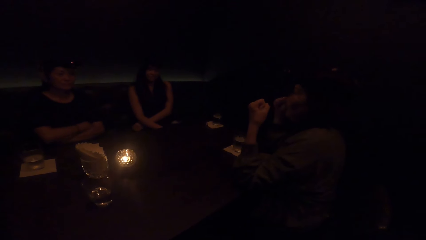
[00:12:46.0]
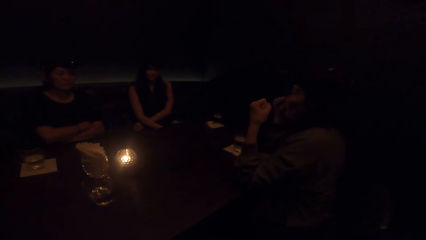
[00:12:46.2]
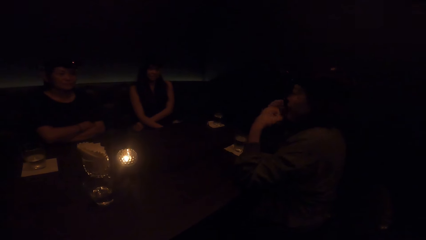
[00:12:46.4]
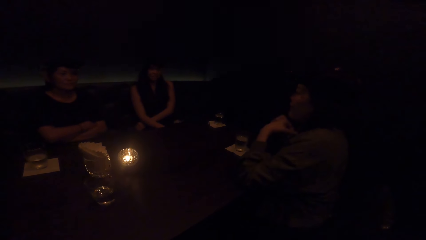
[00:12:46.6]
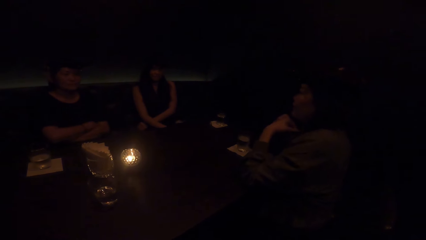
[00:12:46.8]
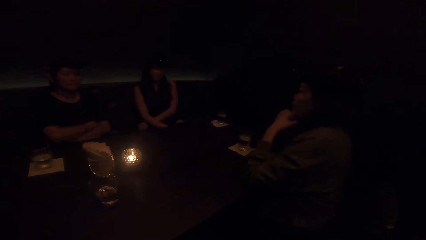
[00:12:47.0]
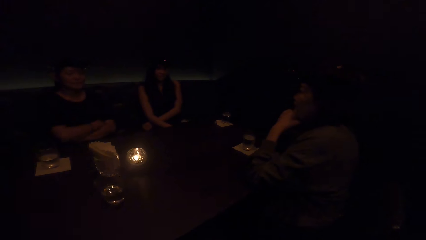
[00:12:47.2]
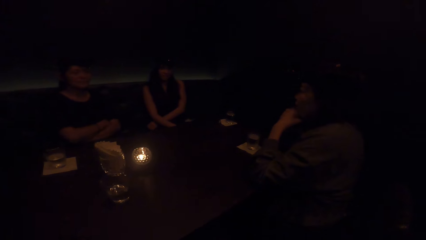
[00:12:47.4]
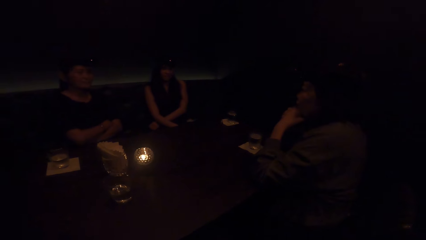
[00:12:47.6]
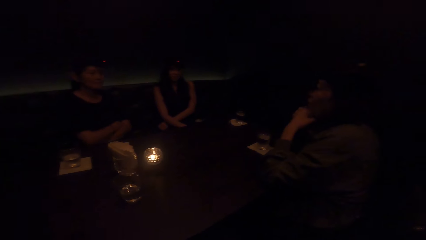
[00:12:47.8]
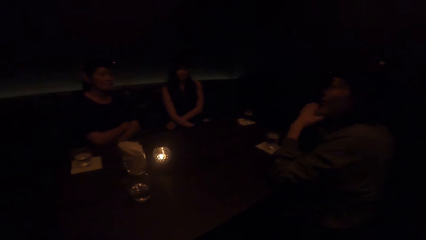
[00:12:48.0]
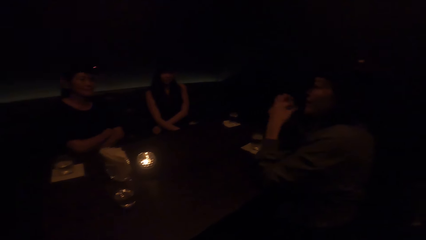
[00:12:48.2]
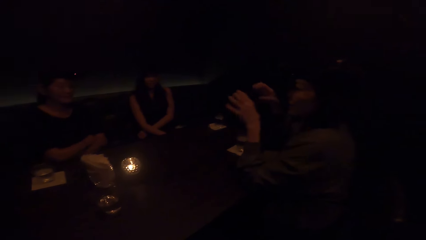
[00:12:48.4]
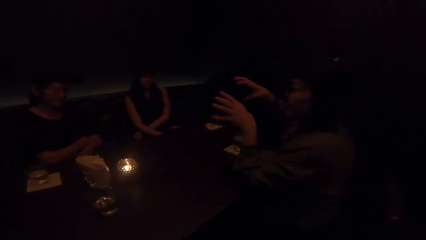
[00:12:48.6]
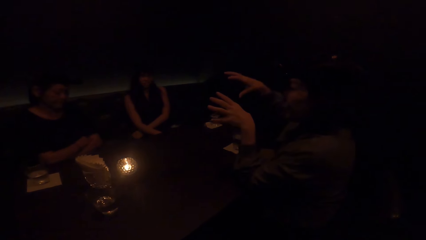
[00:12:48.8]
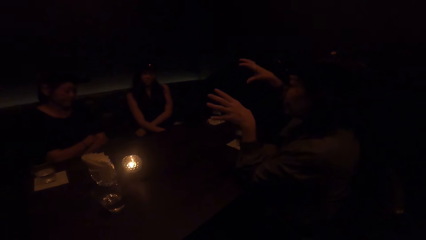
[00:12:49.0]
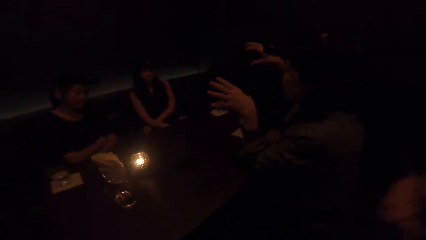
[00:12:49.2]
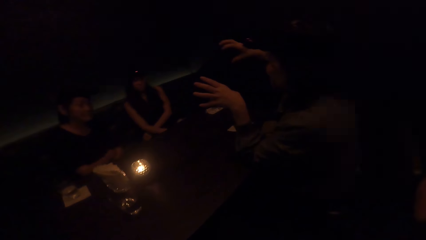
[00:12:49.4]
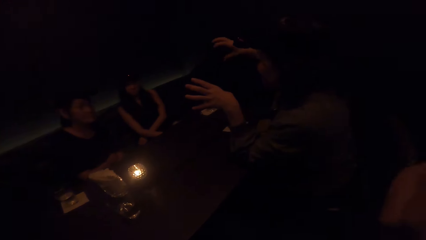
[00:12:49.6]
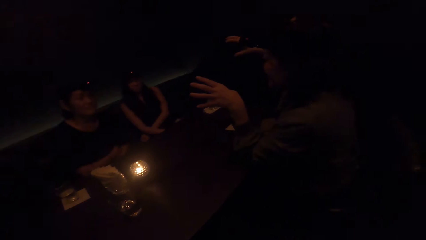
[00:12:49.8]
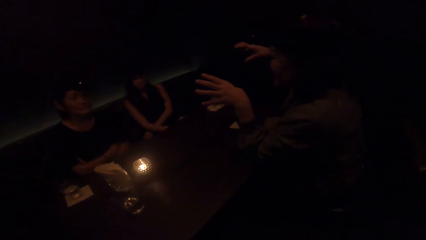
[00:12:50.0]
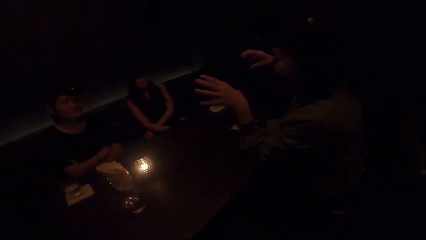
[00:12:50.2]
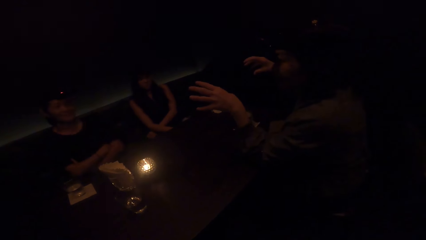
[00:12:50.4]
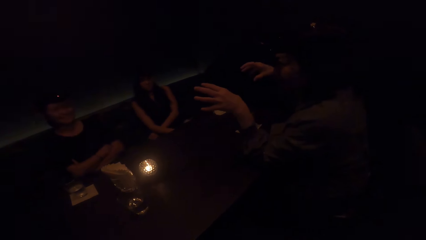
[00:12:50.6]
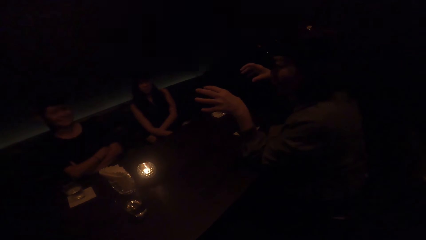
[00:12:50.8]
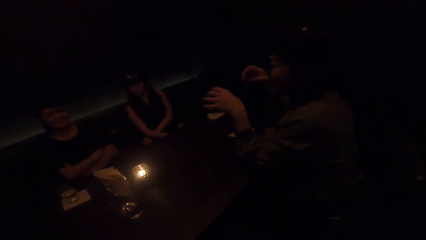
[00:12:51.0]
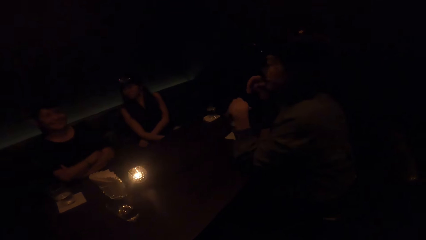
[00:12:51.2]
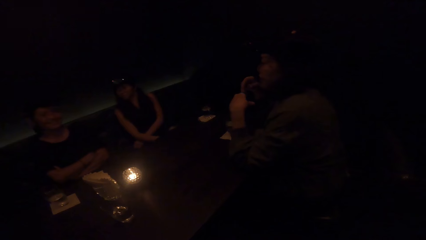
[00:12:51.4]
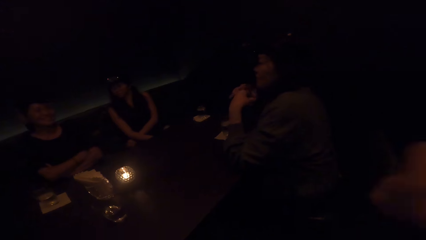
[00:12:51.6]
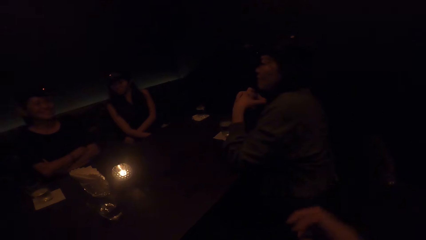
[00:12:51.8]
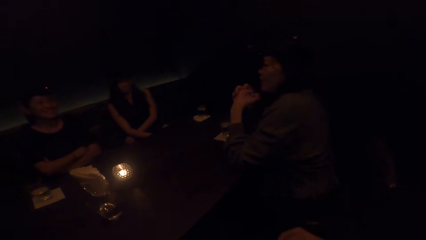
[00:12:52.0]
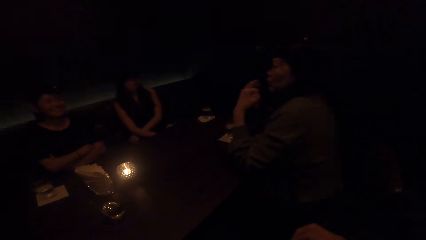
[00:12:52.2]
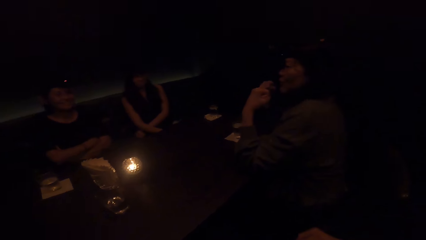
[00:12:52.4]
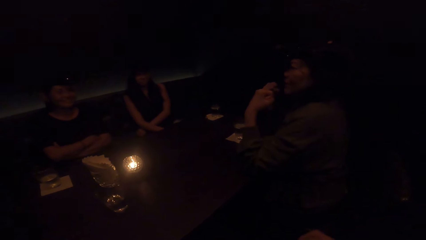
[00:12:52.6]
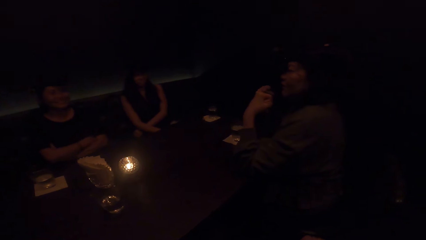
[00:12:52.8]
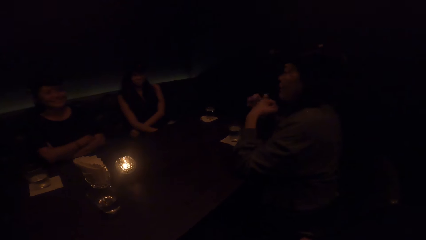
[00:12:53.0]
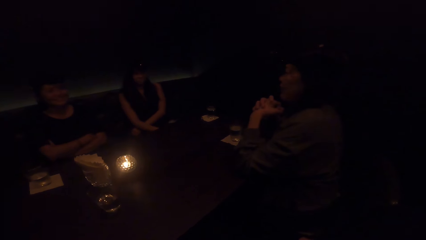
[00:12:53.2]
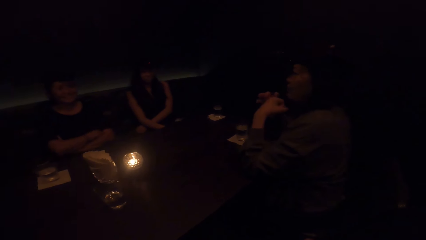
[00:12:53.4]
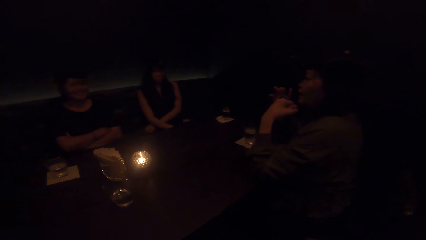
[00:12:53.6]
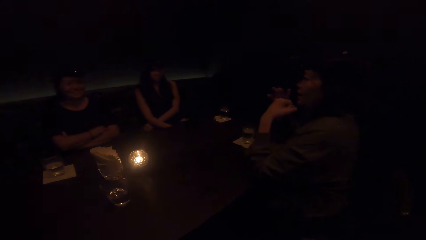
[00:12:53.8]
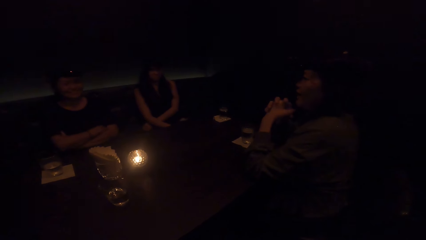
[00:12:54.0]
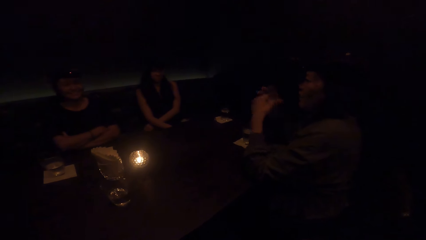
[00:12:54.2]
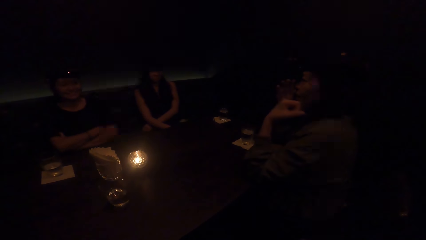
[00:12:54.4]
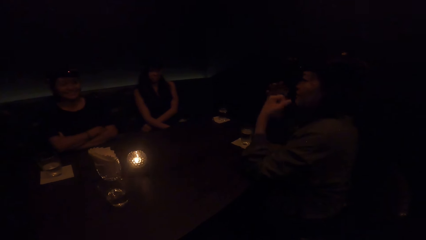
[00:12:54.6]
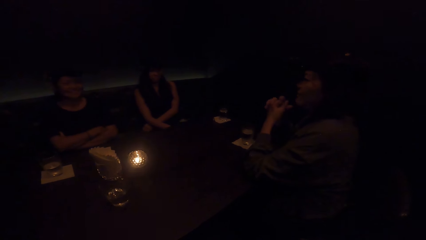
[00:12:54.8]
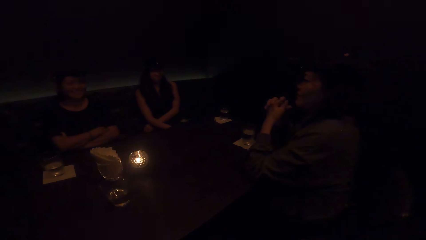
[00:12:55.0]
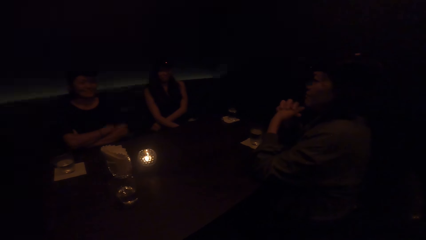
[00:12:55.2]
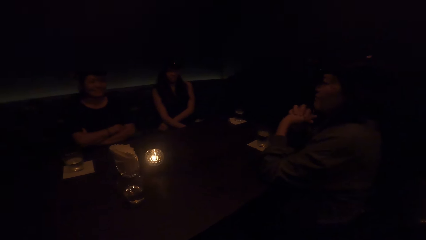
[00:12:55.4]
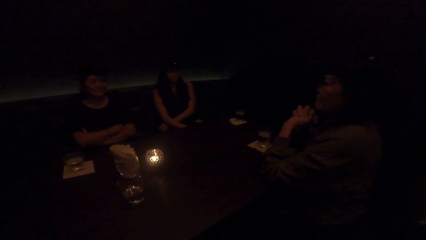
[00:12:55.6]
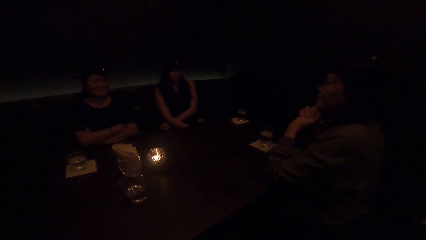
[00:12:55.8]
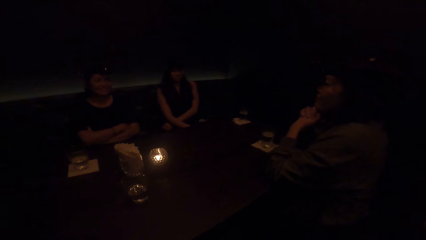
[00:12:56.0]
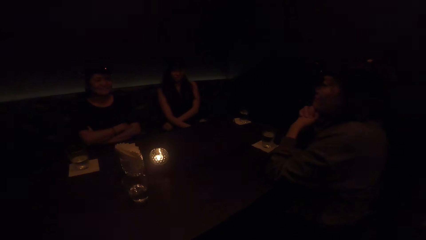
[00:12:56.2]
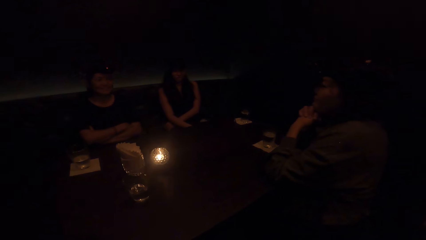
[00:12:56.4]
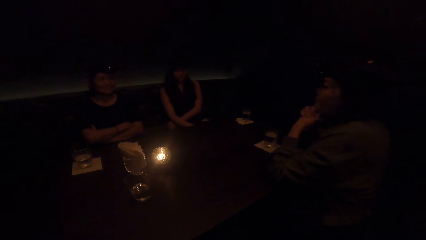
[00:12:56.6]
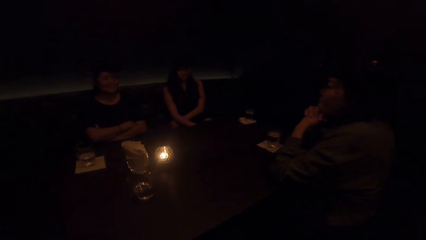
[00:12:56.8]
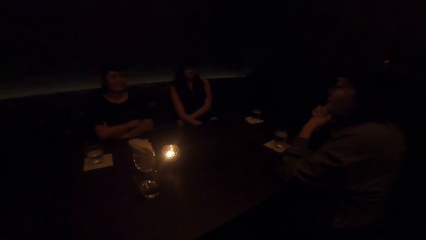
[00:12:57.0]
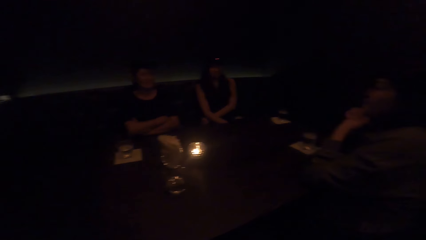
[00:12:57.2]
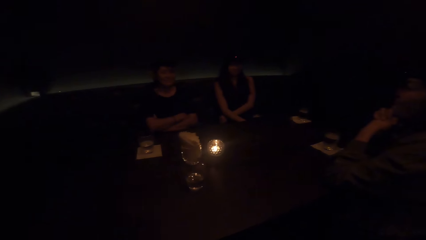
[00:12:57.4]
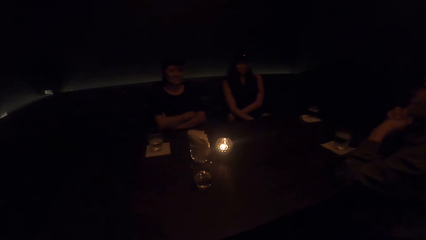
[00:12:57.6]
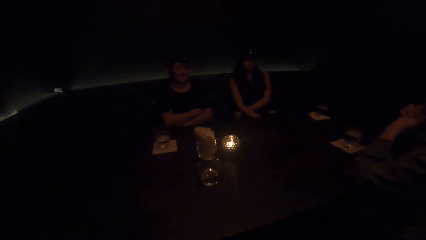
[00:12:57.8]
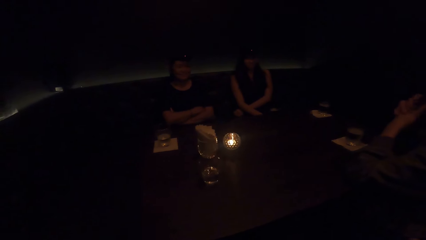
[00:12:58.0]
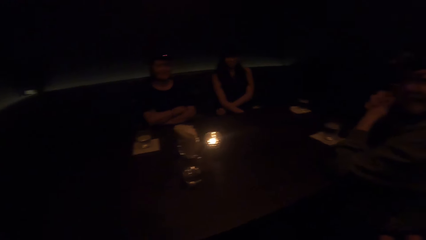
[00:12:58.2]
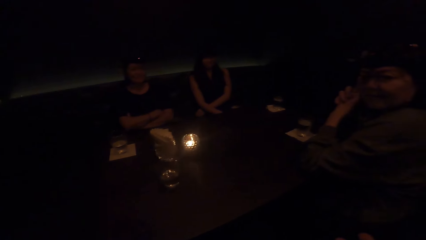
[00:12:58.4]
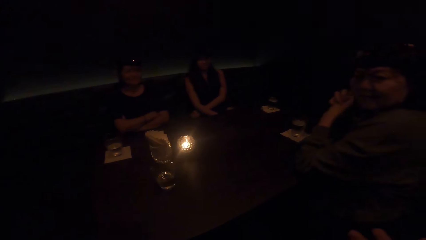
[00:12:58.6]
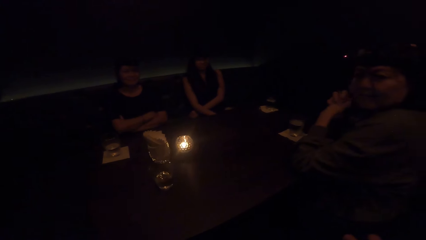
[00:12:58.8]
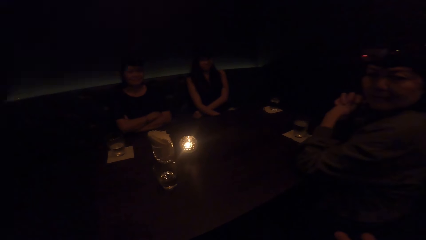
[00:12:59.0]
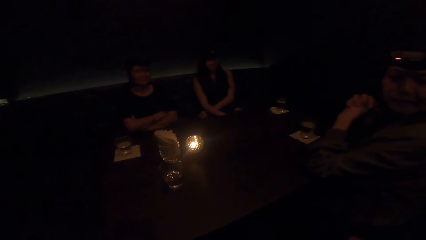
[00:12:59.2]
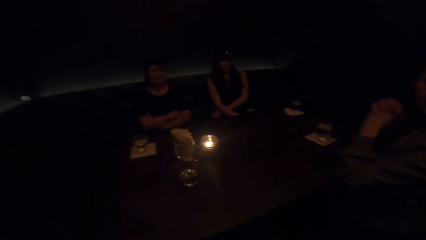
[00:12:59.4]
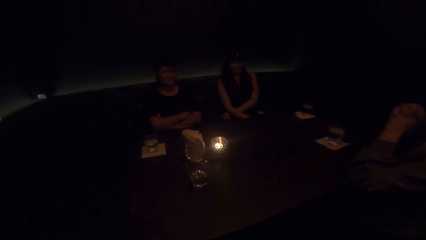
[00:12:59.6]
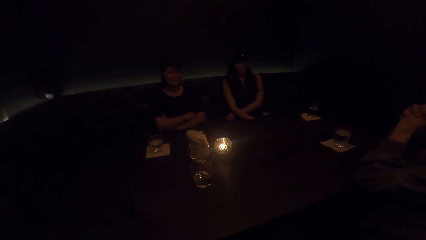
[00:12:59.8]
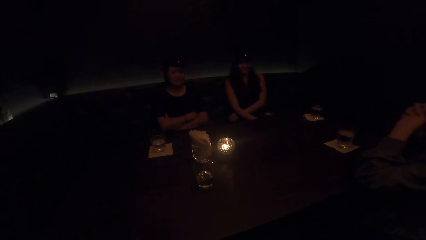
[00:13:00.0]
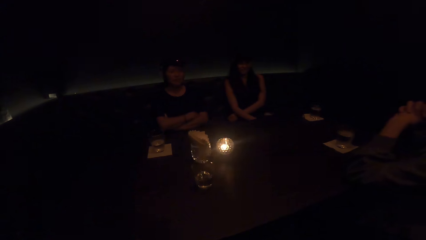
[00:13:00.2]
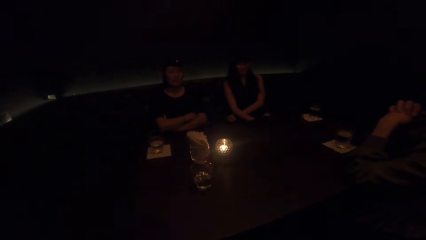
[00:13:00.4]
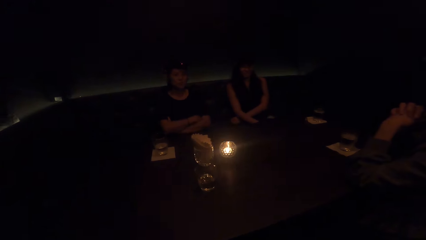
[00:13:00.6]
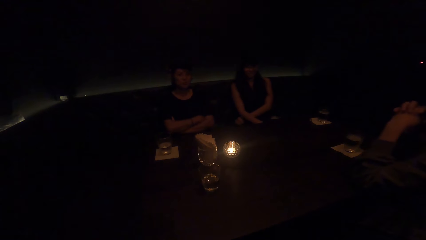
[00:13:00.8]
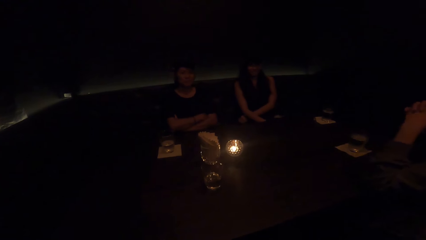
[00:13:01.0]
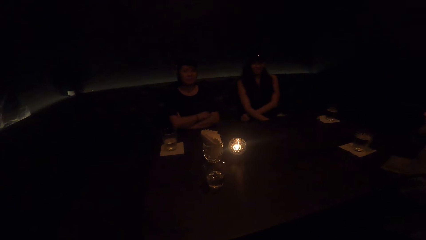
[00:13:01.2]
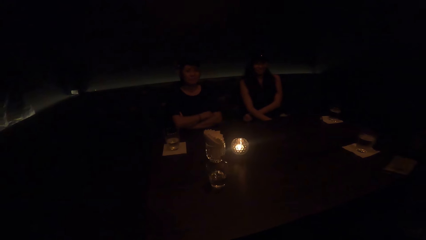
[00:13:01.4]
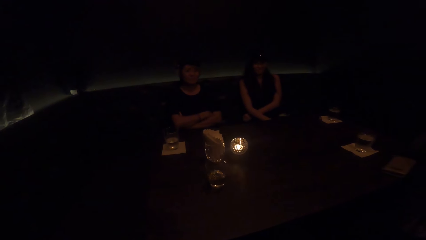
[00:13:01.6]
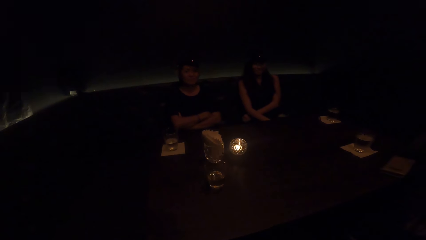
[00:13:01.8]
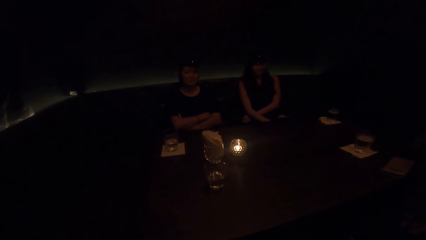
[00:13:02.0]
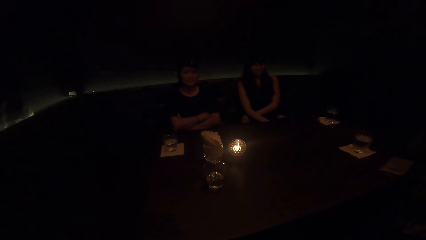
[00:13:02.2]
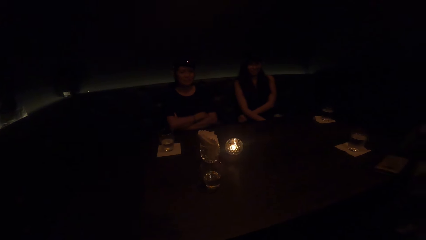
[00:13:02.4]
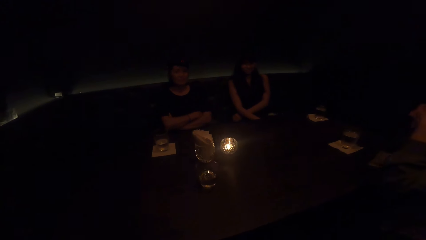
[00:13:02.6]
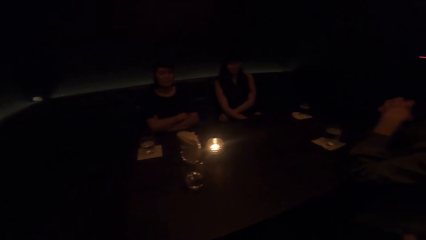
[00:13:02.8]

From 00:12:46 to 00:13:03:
A woman folds the hand and puts hands together. The woman stops demonstrating with both hands. She sways hands. She demonstrates with both hands. The camera wearer moves a hand. The woman crosses fingers. The camera wearer lowers a hand. The woman sways a hand, crosses hands and sways hands. She locks hands and rests her chin on the hands. She stops demonstrating with both hands. The camera wearer talks. The woman looks back. She puts a hand on the table and removes the hand from the table.
